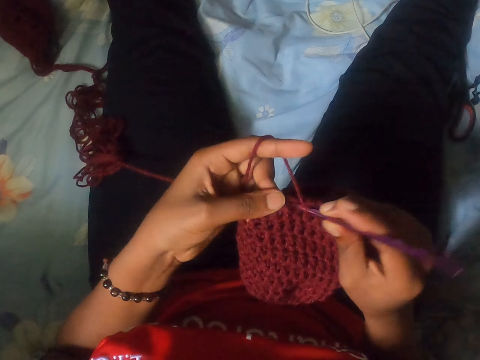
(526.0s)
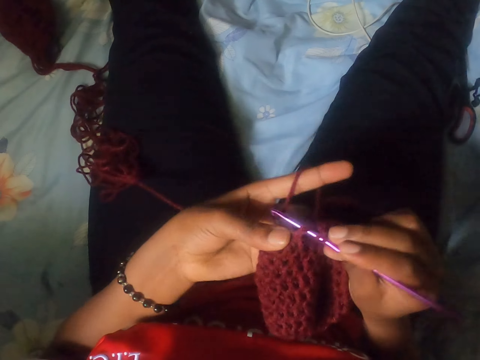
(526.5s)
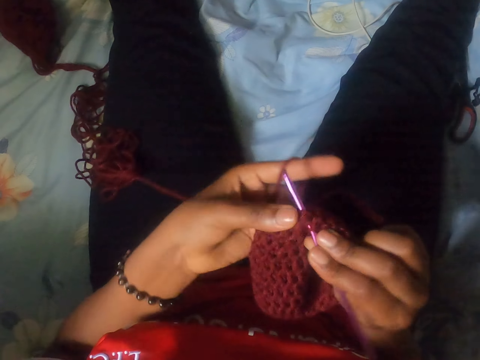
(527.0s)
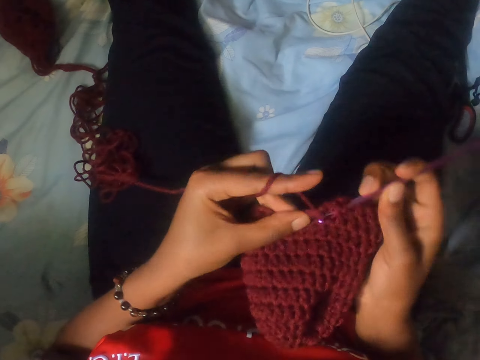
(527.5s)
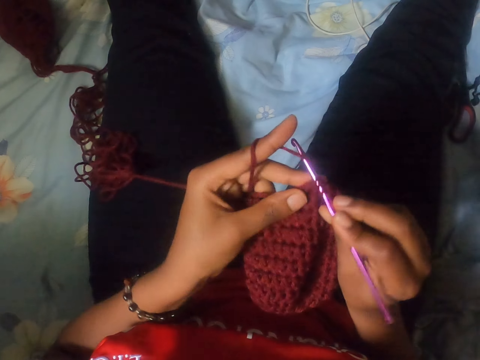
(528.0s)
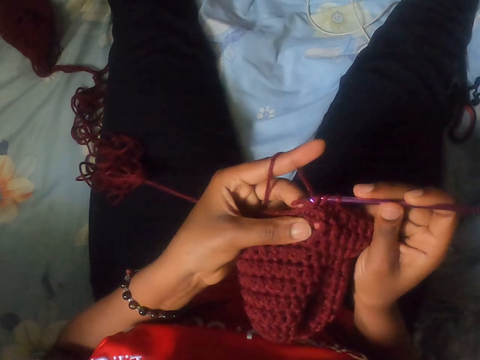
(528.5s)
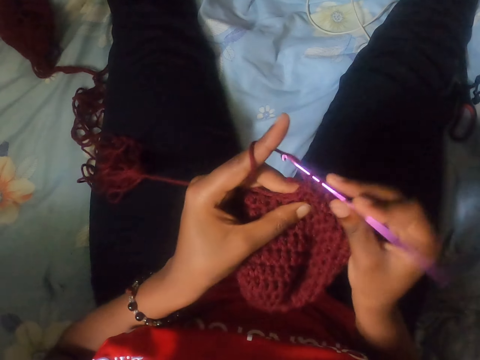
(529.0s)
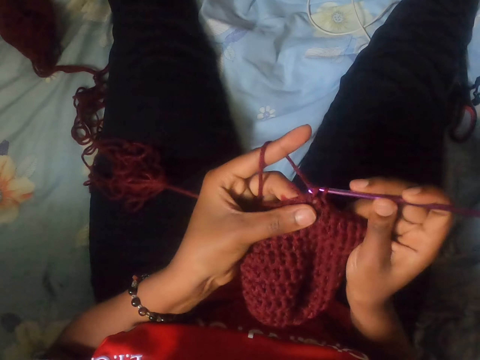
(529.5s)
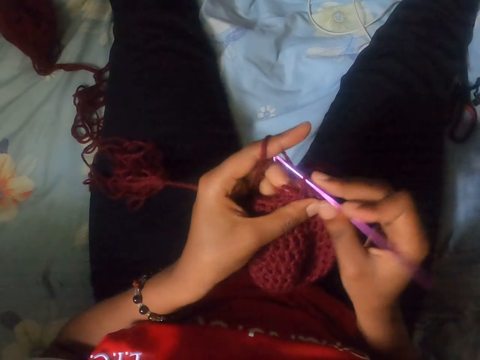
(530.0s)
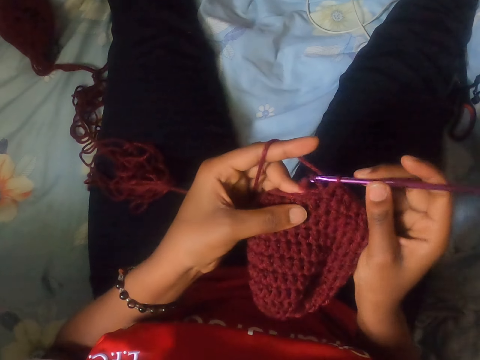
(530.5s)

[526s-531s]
The camera wearer crochets the yarn with the crochet hook in her right hand.

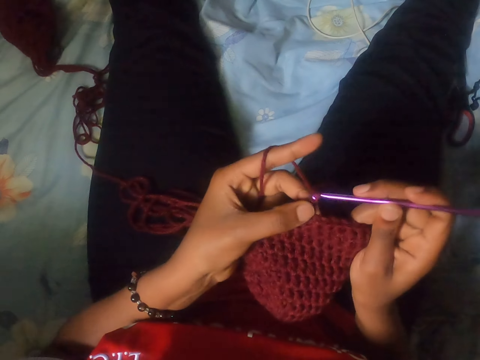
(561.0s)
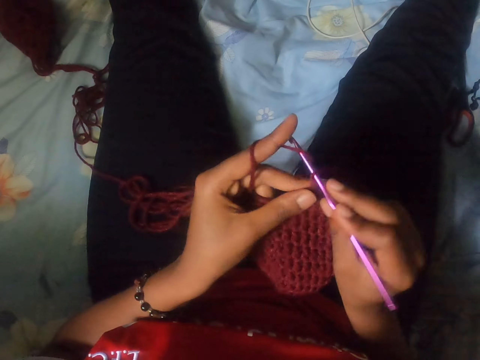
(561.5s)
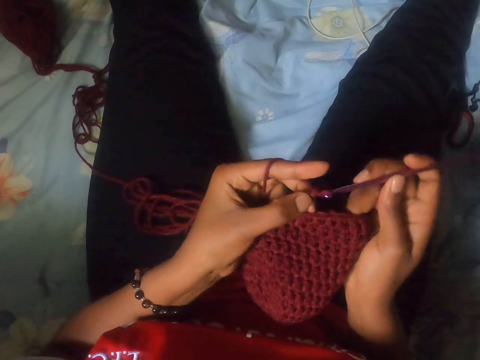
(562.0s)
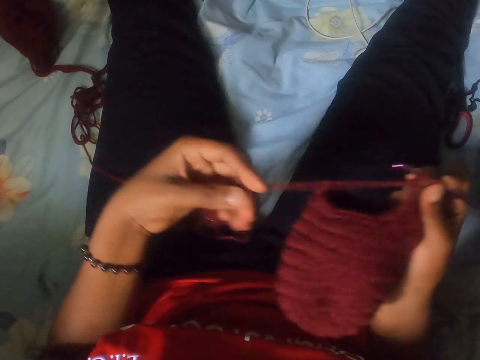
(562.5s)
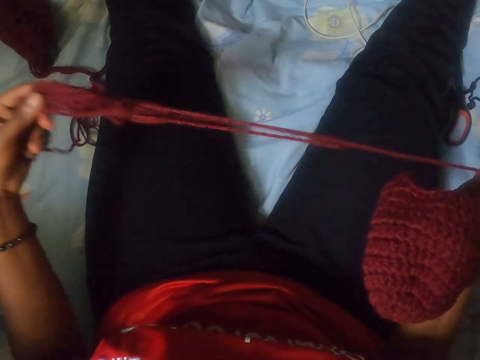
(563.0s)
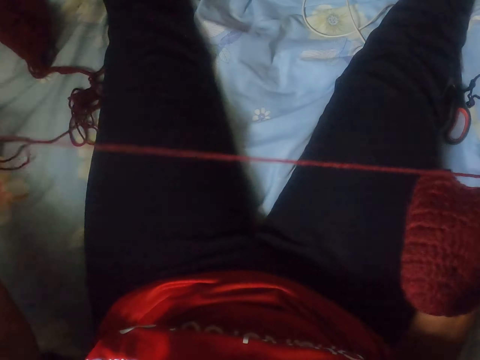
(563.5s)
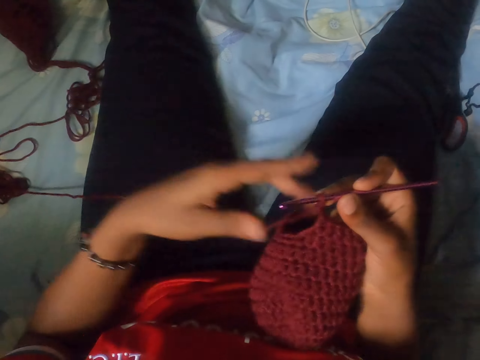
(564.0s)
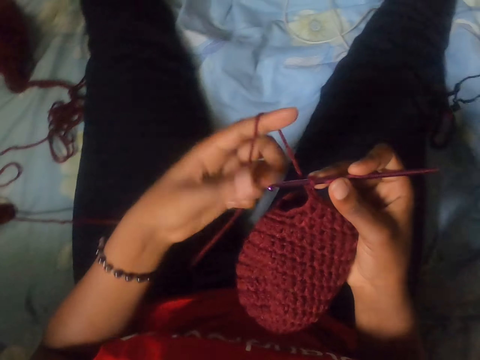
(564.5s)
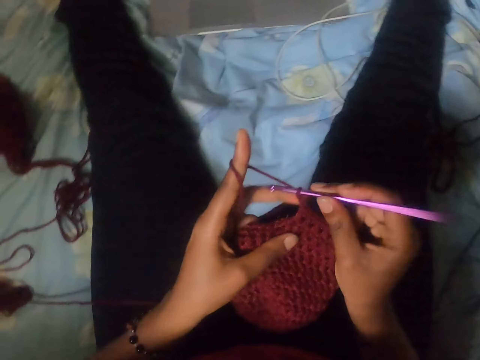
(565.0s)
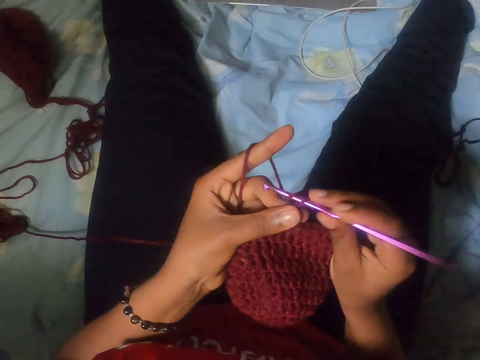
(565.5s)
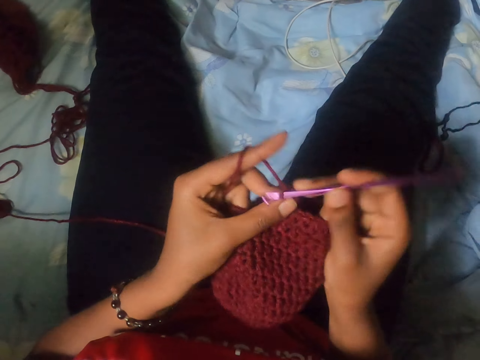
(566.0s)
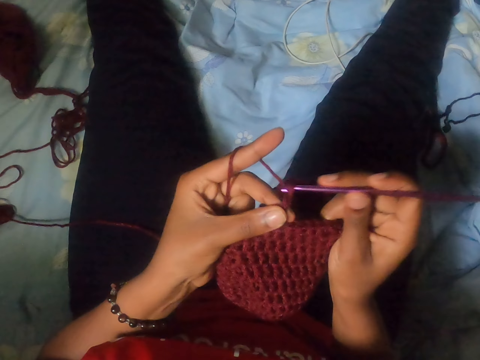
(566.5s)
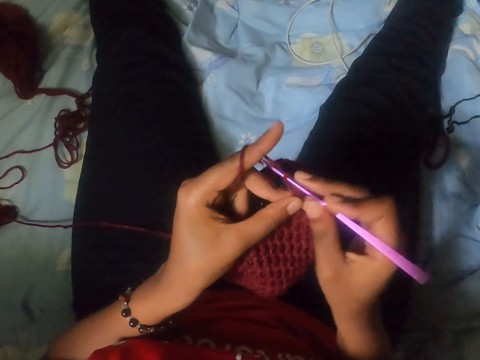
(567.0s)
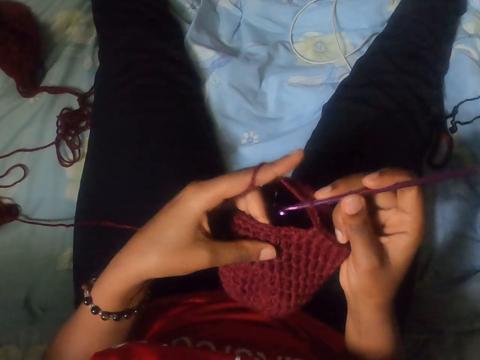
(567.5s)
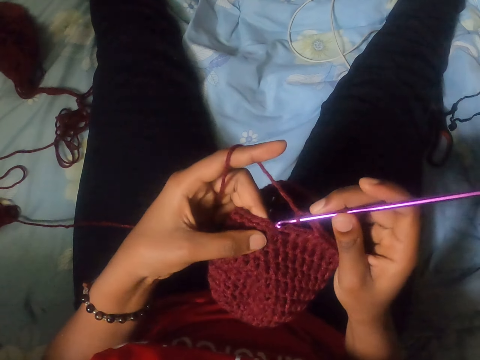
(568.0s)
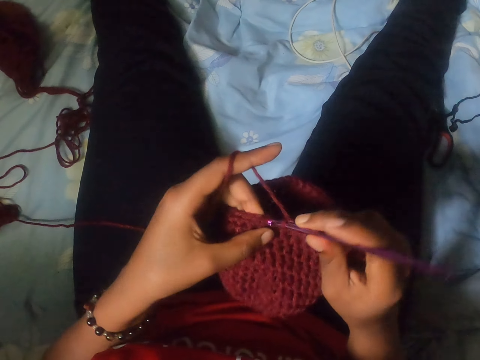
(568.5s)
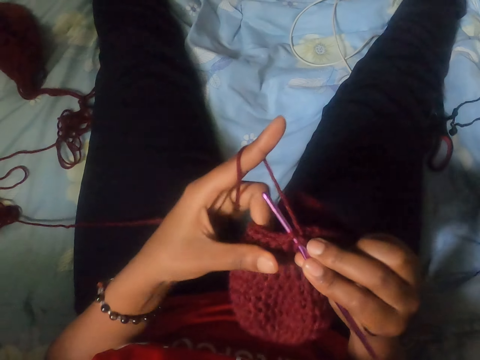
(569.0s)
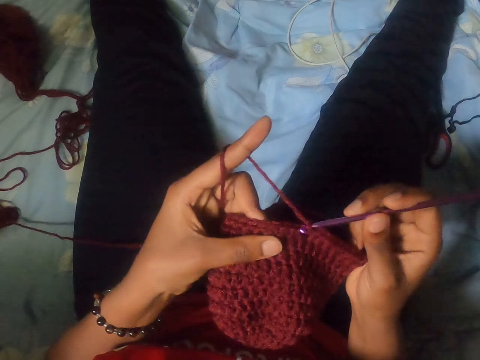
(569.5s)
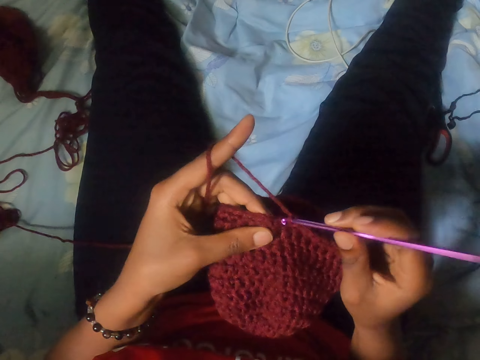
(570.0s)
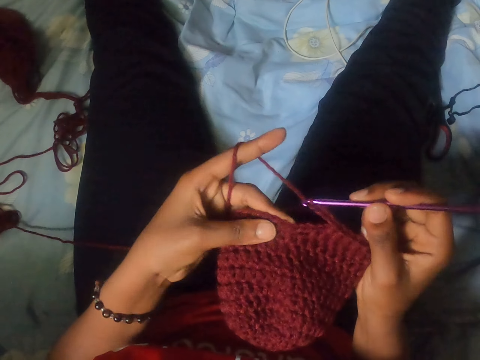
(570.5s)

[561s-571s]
The camera wearer pulls on the knot in the brown yarn with her left hand. She adjusts the crochet thread. She crochets the brown yarn in her left hand with the crochet hook in her right hand.

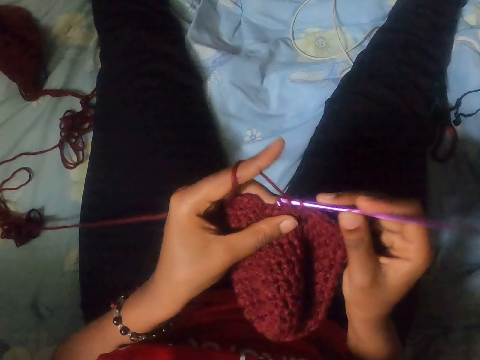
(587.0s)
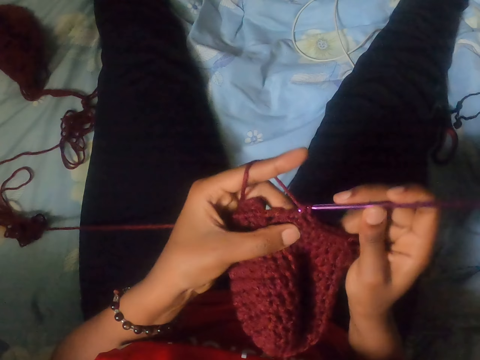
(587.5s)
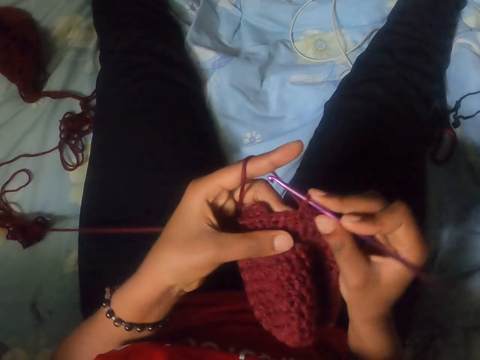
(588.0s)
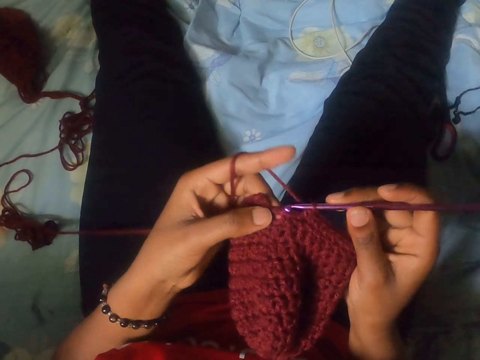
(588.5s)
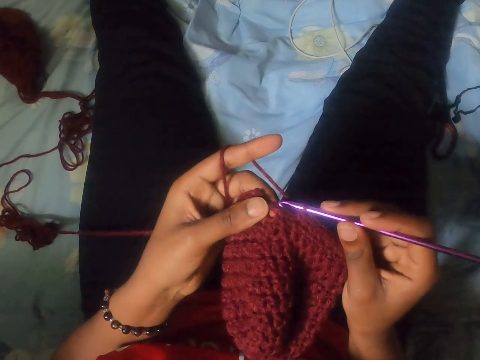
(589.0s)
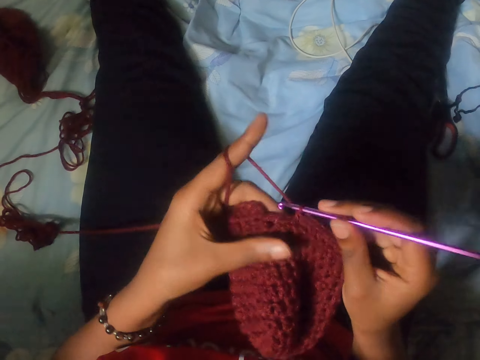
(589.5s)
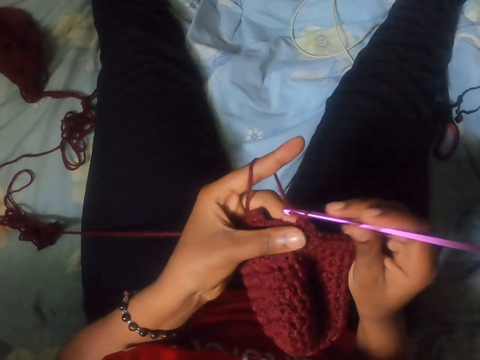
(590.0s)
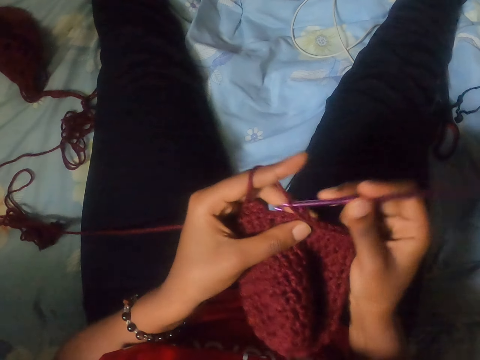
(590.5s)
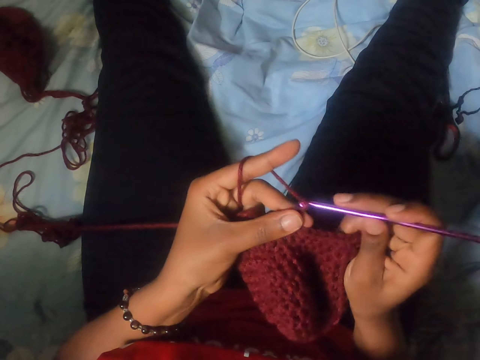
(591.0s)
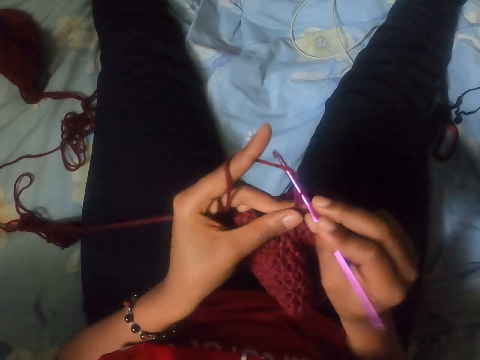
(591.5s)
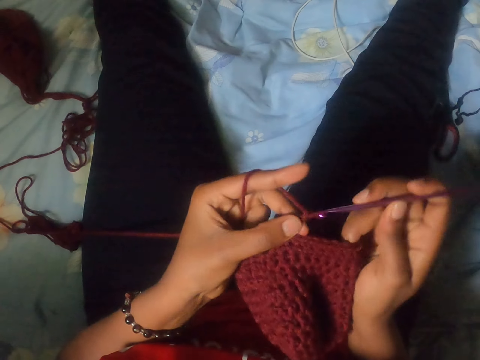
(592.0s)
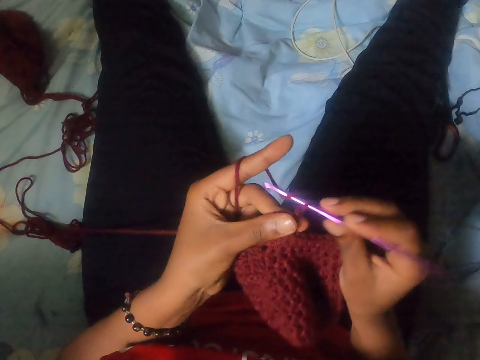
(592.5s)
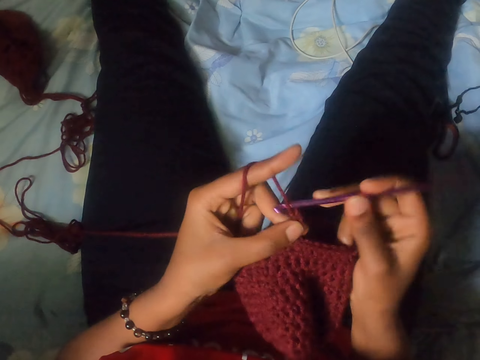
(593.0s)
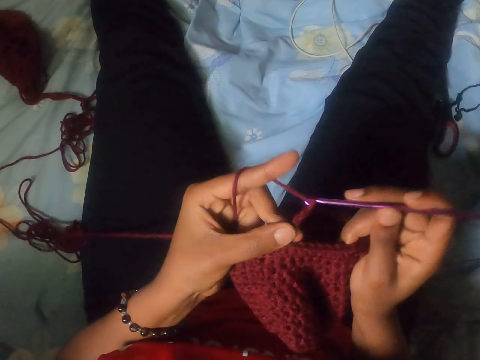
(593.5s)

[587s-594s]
The camera wearer crochets the crochet cloth. They look at the crochet cloth.

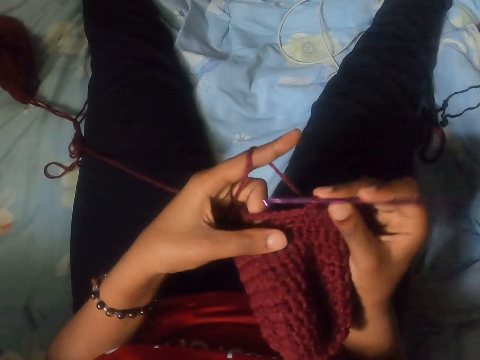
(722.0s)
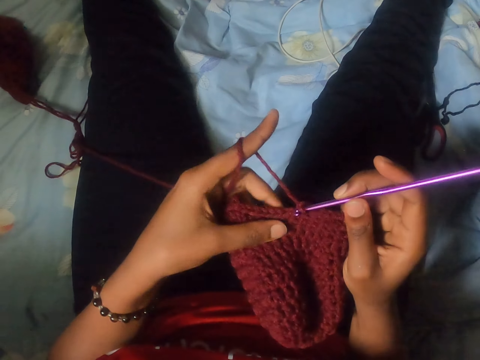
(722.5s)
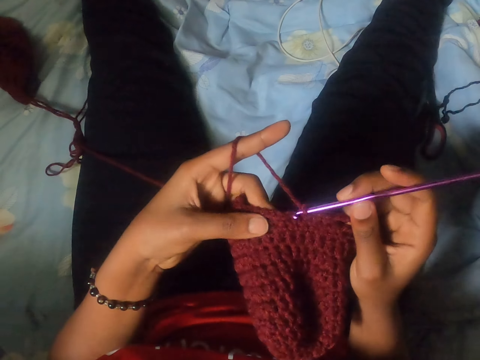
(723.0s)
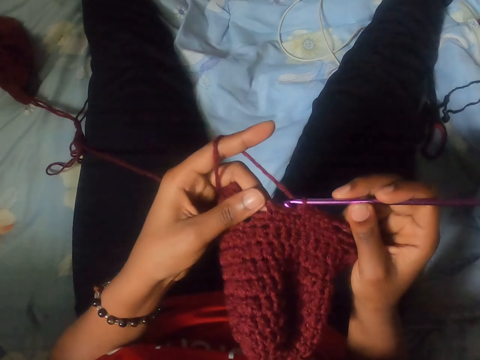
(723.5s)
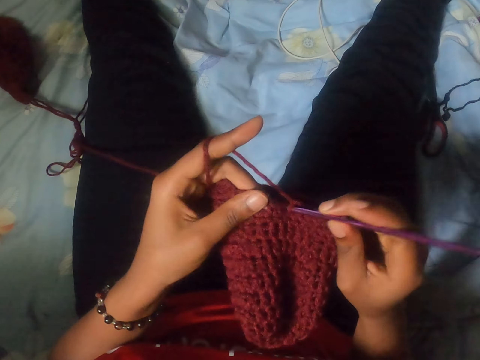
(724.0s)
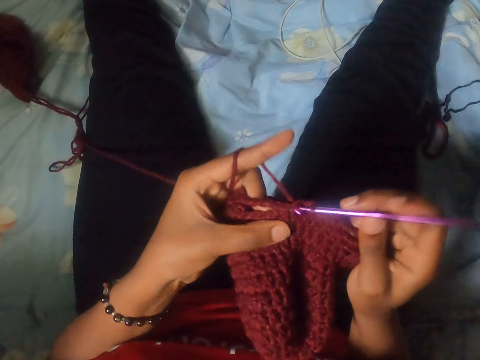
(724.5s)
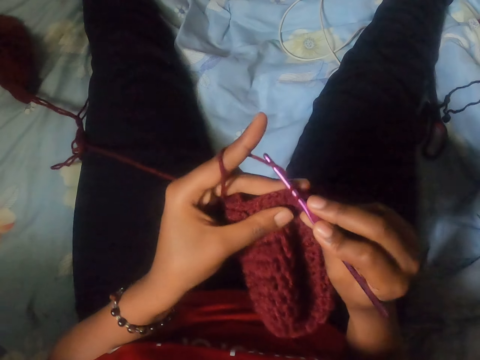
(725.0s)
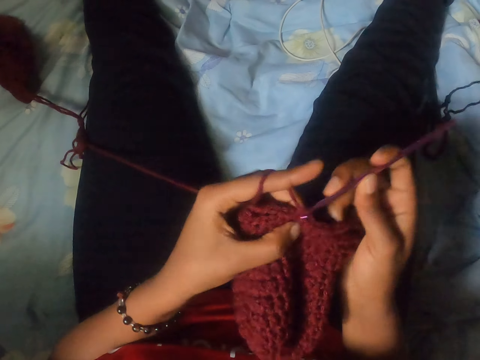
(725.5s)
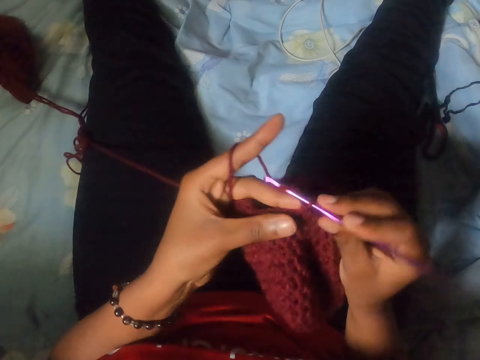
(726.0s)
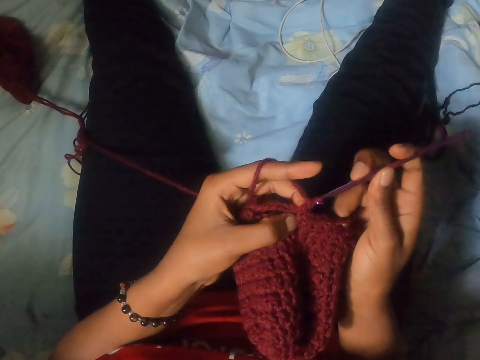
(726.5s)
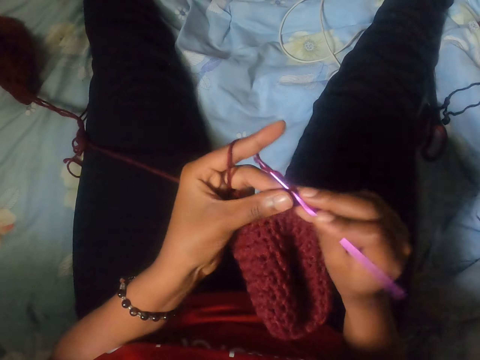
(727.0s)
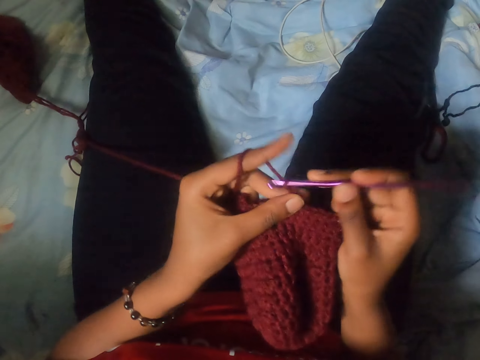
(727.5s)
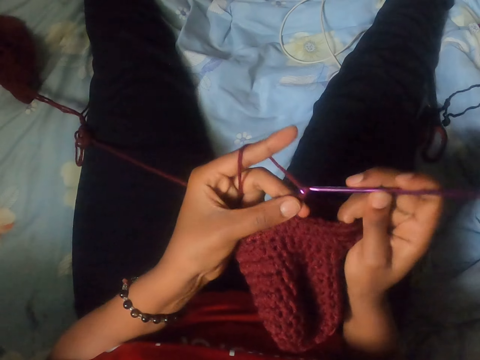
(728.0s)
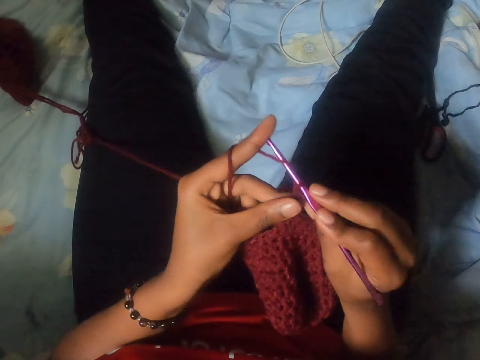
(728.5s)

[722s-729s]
The camera wearer crochets the crochet cloth. They look at the crochet cloth.
